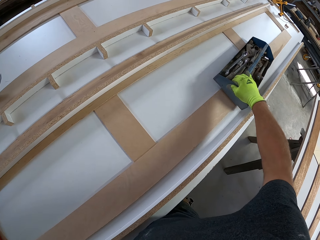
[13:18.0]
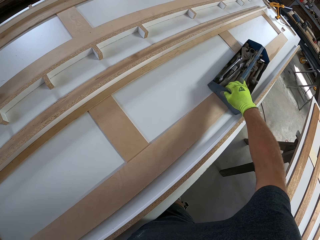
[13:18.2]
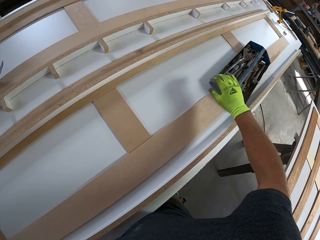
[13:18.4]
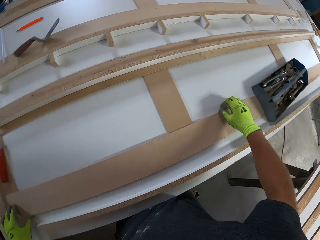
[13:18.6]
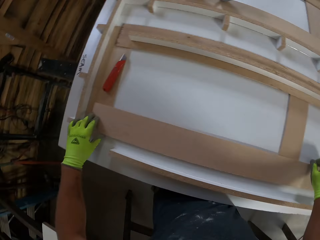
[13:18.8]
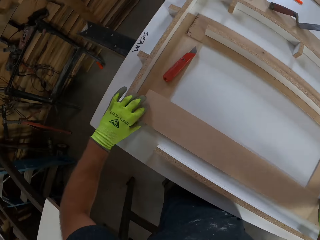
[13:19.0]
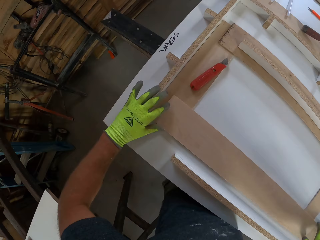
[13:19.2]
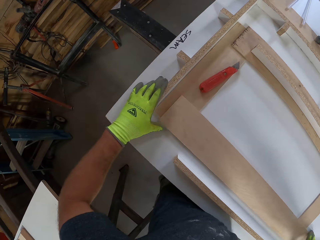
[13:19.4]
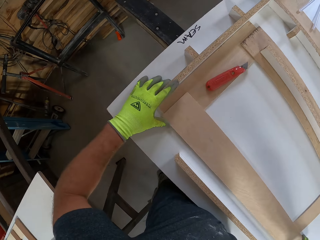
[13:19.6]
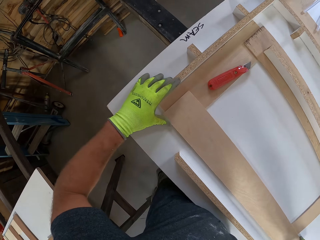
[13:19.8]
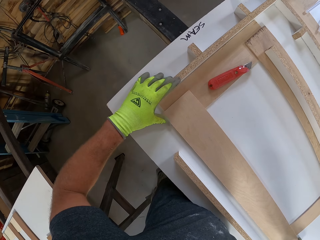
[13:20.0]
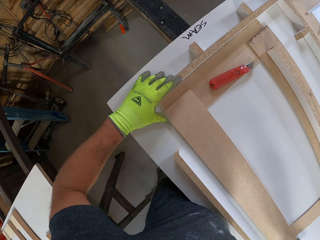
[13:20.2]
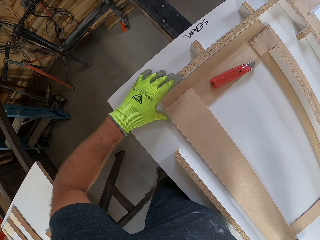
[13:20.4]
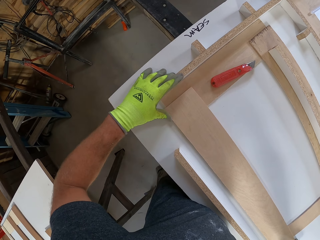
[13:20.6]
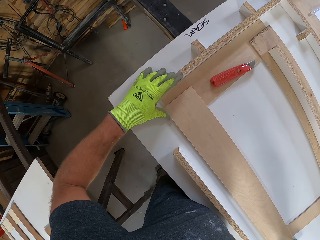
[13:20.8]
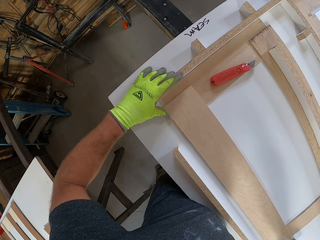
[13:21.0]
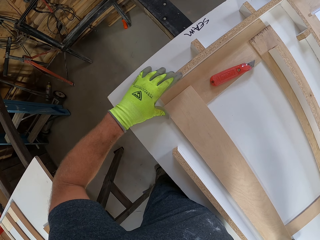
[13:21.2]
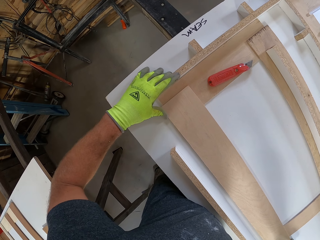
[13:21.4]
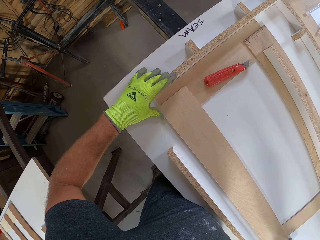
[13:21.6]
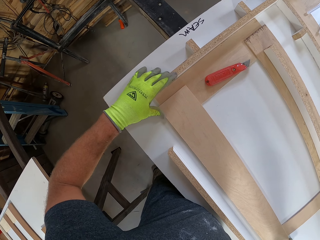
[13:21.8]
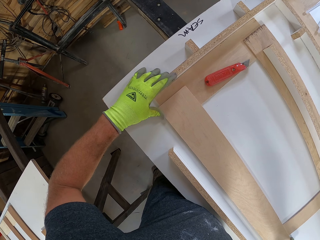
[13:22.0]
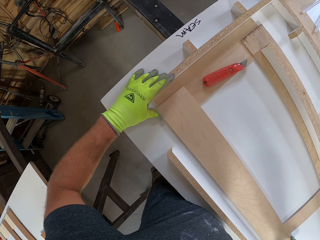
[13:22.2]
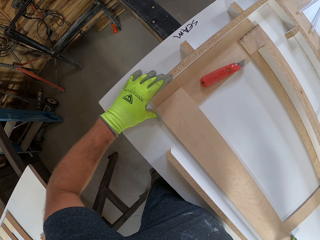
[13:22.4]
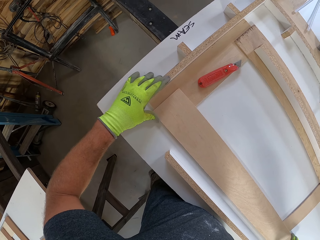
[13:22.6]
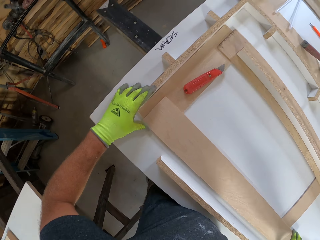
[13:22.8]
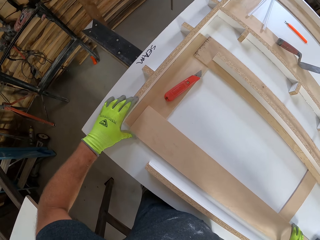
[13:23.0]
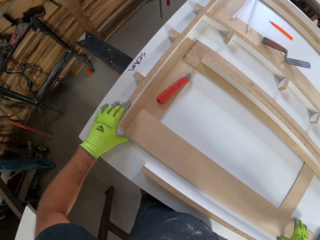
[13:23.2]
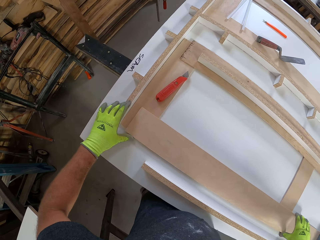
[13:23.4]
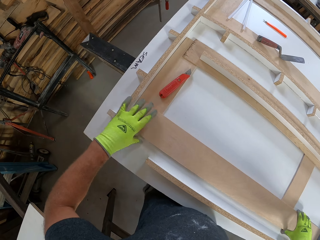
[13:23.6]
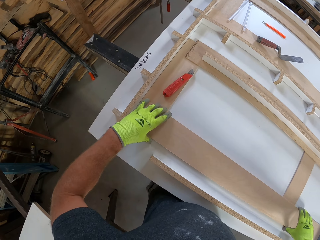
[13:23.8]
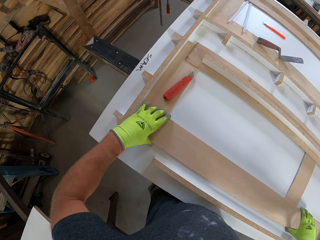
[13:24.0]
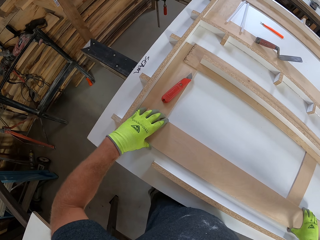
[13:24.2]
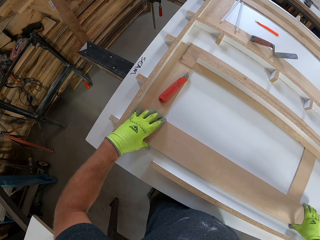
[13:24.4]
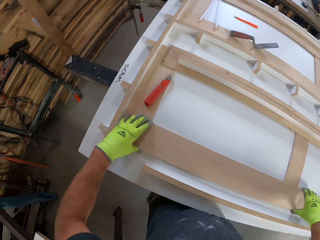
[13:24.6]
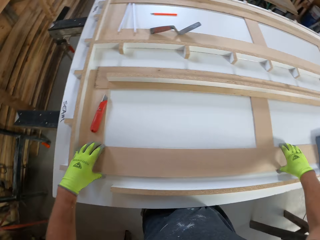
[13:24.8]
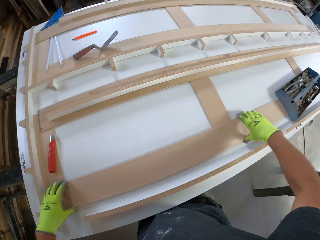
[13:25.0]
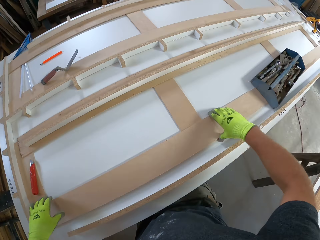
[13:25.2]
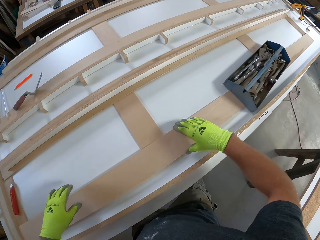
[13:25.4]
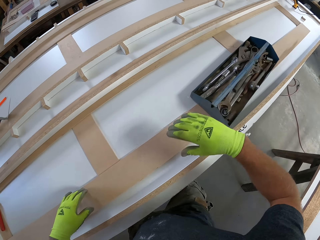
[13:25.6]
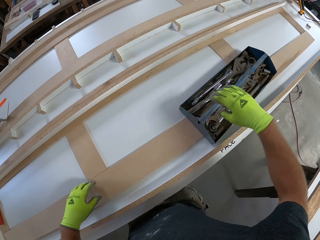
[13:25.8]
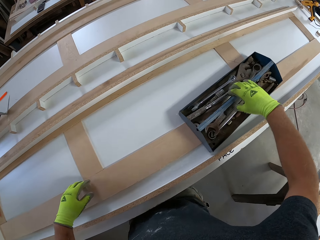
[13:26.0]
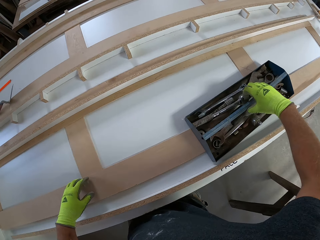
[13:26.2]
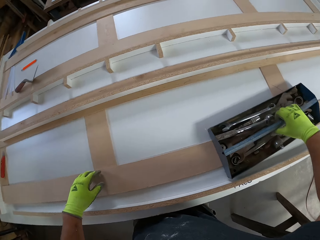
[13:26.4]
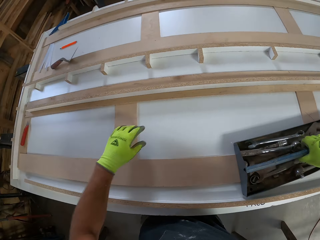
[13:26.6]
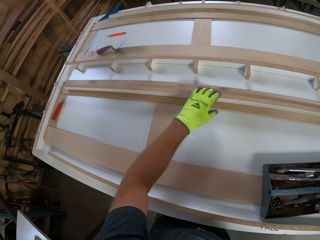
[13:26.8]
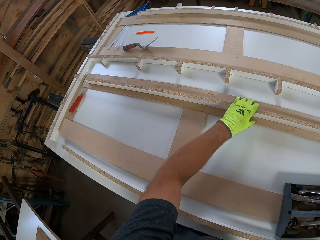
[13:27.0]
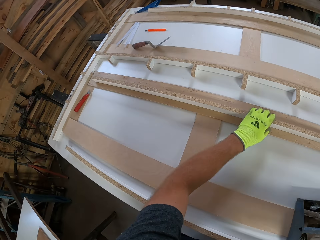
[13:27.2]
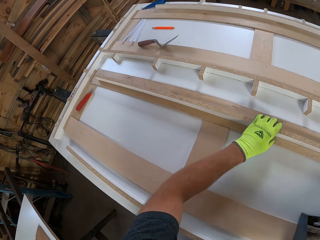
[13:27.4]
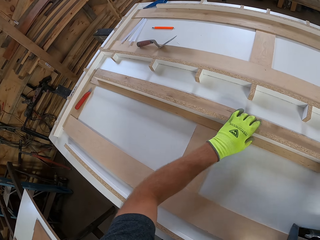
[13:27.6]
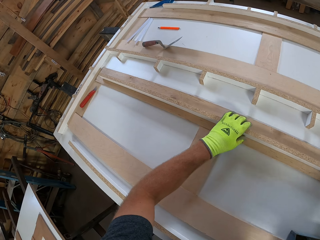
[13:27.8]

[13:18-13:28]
The camera wearer adjusts the toolbox on the table. They adjust a wood model on the table. They adjust the wood and the toolbox on the table.

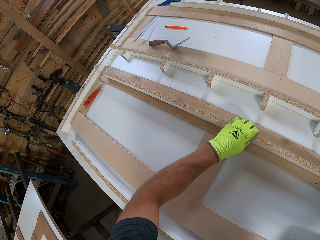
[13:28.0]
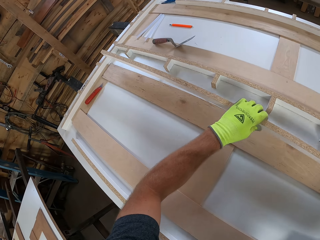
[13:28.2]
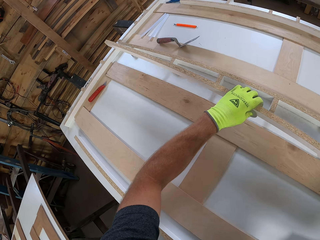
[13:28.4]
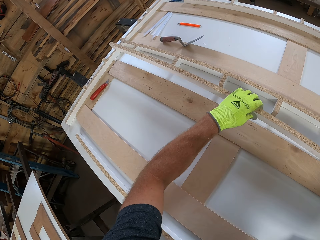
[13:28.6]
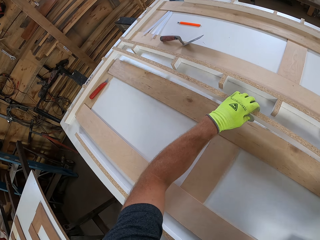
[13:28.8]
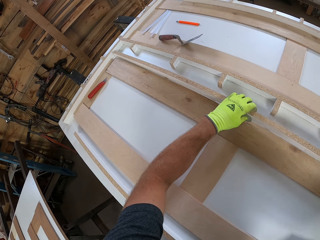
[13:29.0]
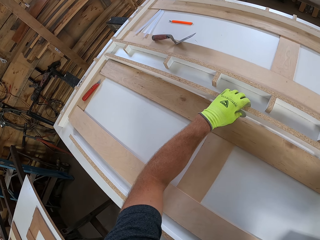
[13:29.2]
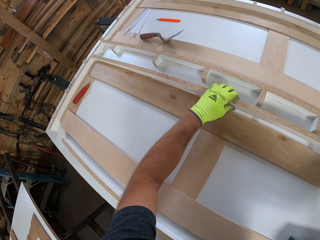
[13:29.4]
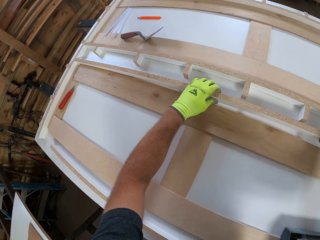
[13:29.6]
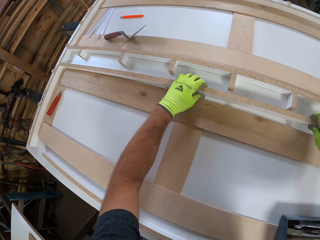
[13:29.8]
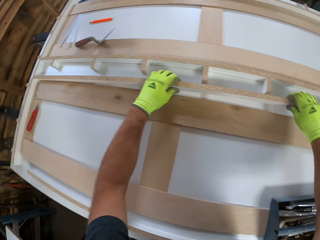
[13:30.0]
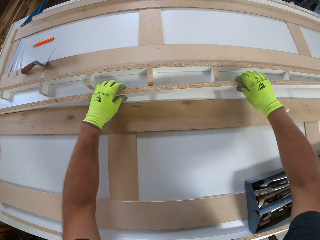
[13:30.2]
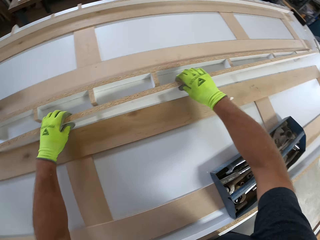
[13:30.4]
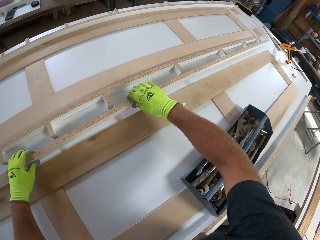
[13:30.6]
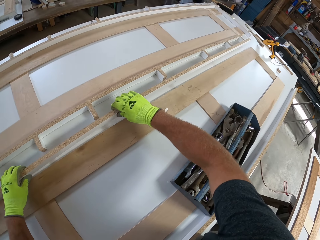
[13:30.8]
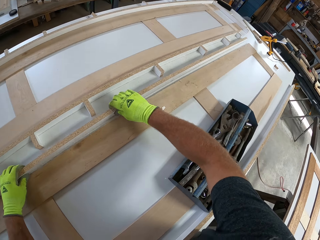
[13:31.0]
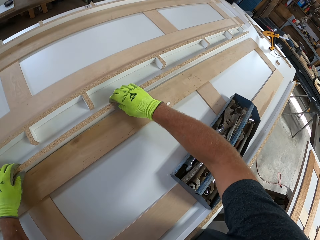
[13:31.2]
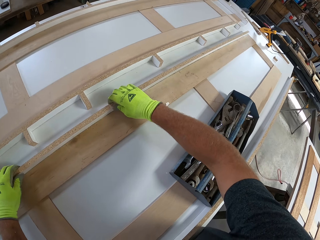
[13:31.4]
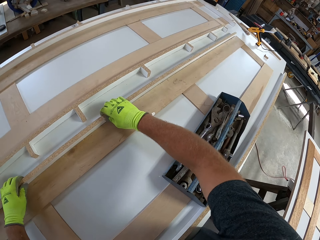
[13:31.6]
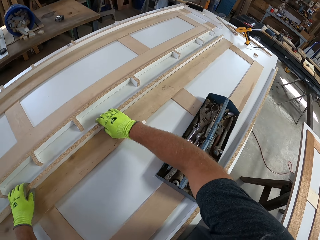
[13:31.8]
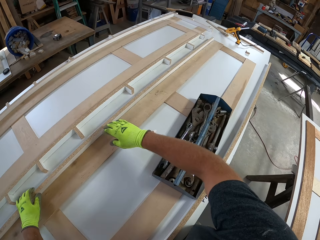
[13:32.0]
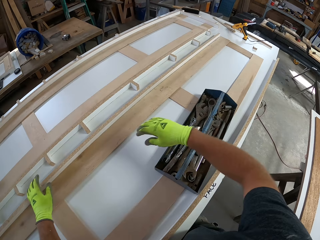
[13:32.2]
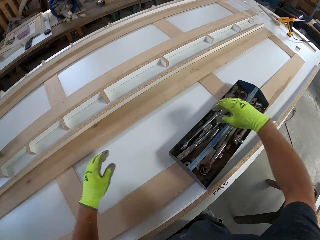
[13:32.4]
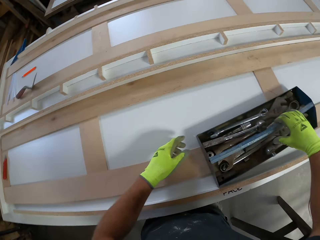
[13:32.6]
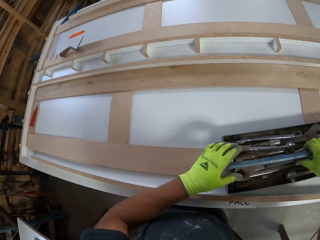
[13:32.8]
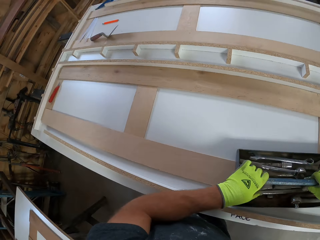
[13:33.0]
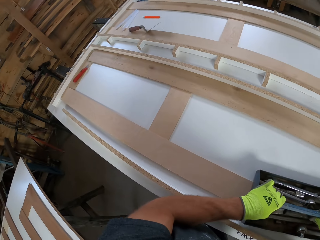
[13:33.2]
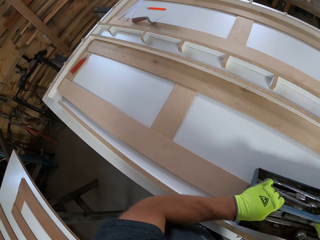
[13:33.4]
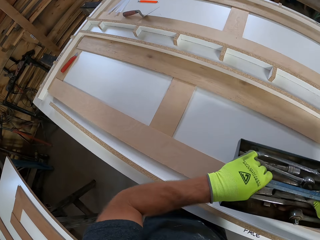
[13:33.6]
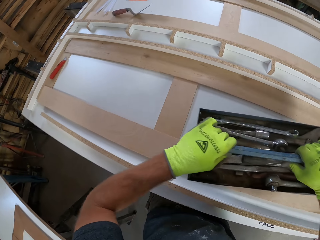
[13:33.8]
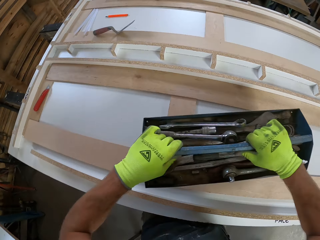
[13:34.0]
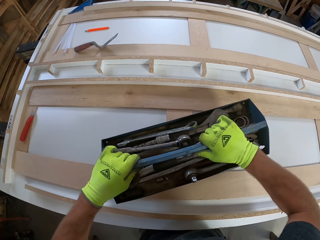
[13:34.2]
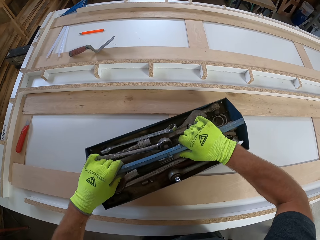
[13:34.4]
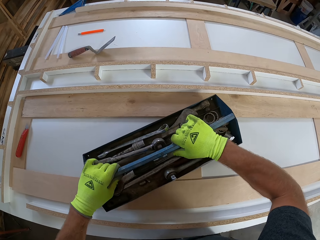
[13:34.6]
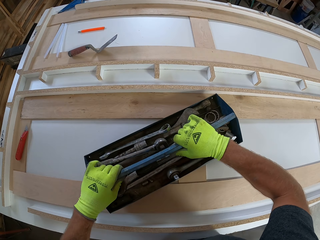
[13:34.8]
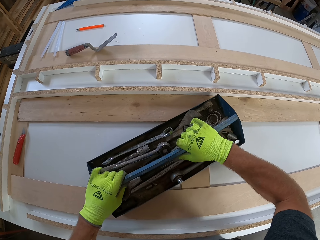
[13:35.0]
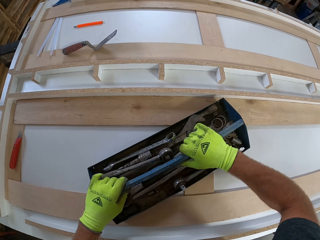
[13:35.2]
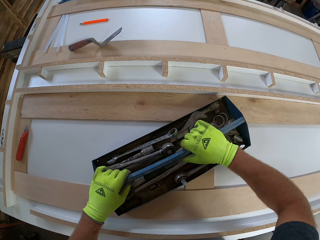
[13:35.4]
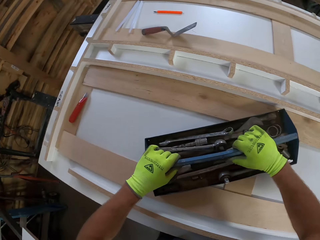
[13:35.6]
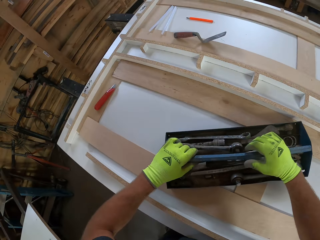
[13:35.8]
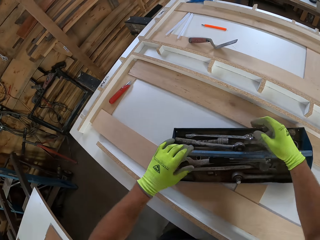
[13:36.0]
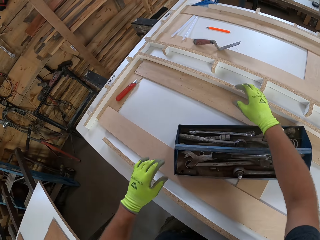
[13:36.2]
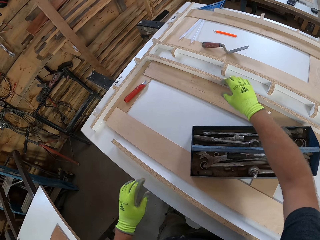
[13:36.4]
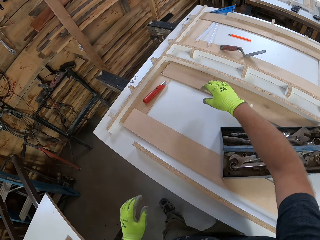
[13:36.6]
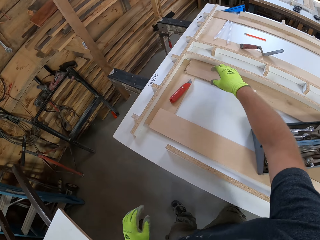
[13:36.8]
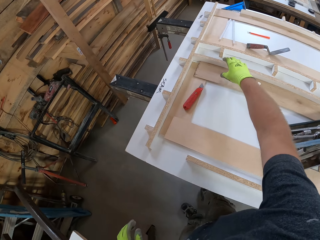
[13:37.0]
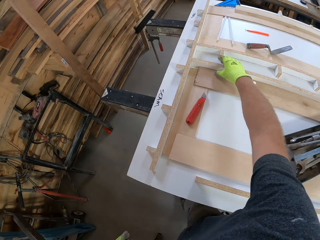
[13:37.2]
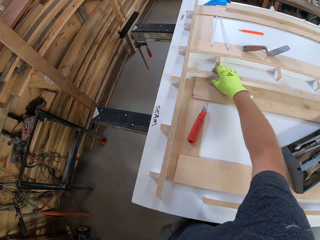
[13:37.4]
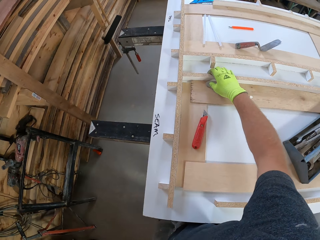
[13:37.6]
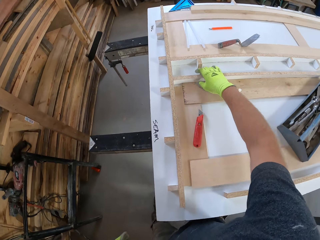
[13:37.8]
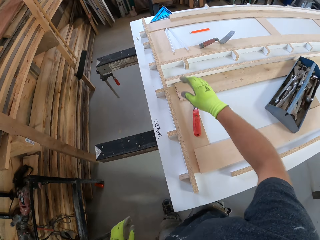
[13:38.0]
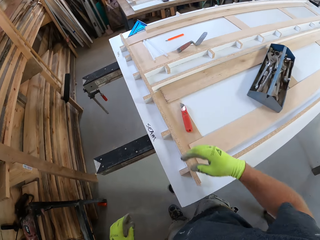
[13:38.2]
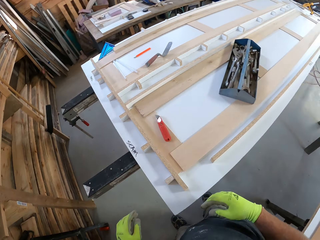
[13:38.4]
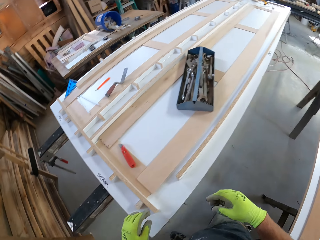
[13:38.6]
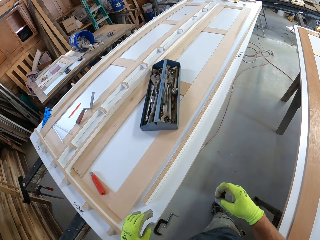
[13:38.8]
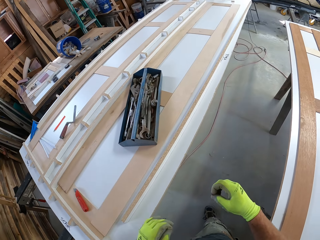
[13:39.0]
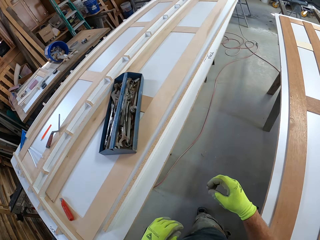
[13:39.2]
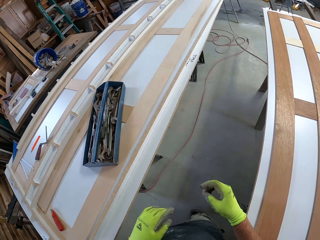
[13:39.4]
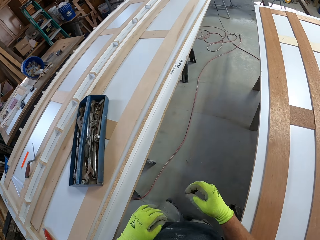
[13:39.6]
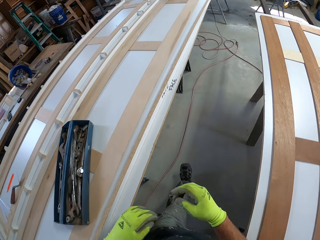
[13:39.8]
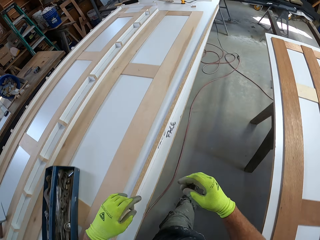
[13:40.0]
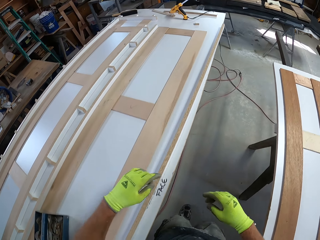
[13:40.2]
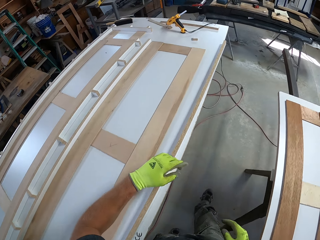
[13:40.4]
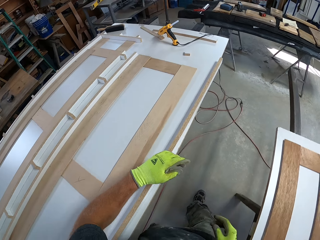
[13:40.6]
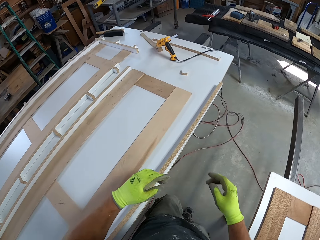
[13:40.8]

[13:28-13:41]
The camera wearer picks up a piece of wood from a table. They adjust the piece of wood on a wood model. They pick up a tool box from the table. They put down the tool box on the table. They adjust the piece of wood on the wood model. They walk around a garage.
